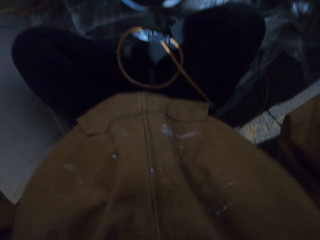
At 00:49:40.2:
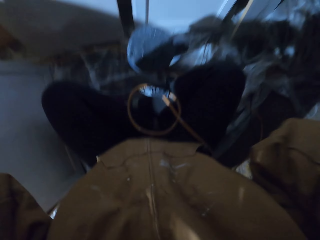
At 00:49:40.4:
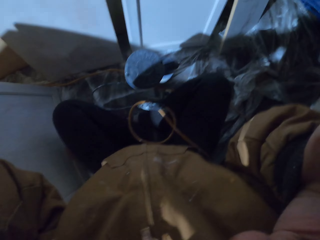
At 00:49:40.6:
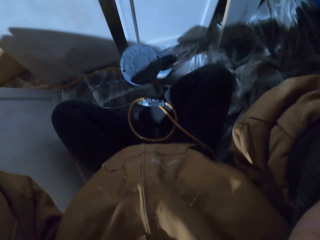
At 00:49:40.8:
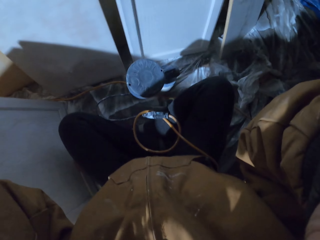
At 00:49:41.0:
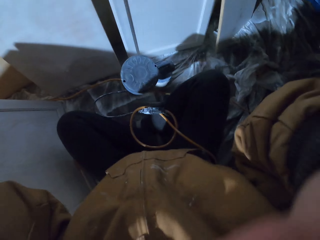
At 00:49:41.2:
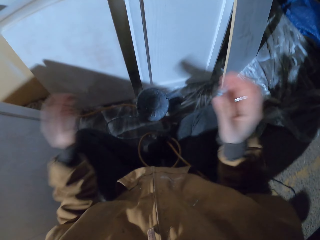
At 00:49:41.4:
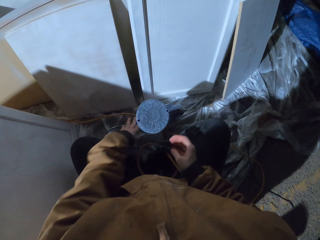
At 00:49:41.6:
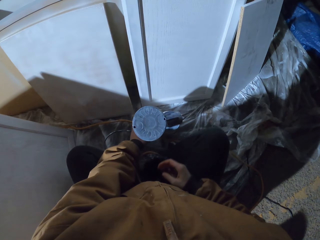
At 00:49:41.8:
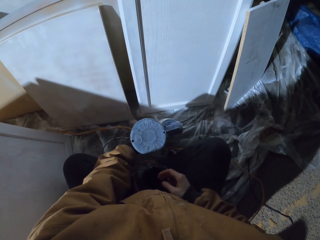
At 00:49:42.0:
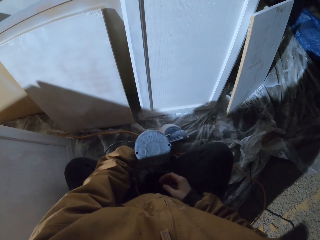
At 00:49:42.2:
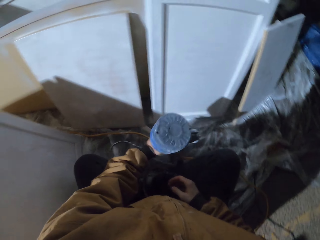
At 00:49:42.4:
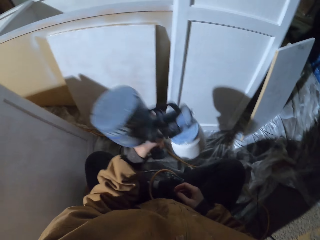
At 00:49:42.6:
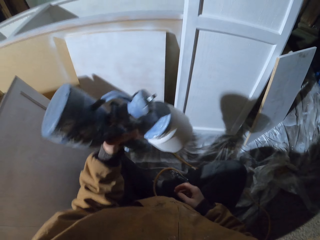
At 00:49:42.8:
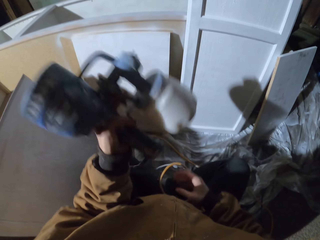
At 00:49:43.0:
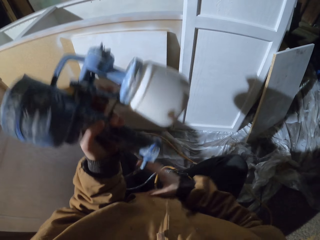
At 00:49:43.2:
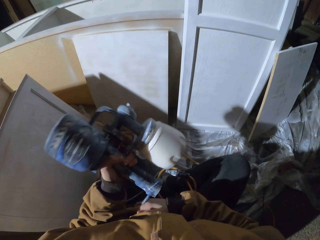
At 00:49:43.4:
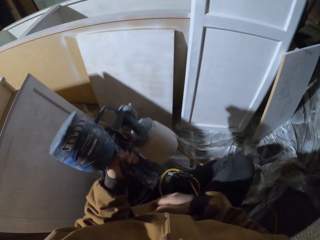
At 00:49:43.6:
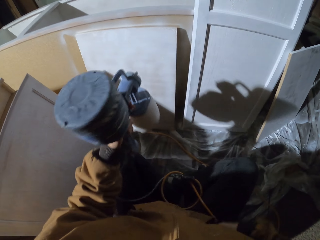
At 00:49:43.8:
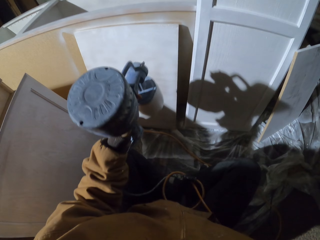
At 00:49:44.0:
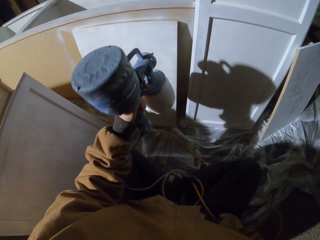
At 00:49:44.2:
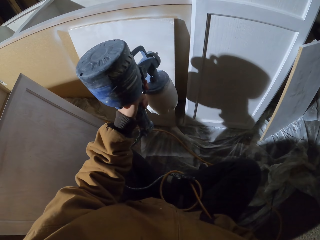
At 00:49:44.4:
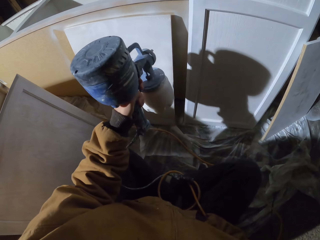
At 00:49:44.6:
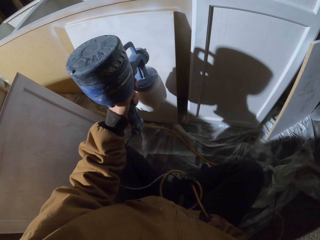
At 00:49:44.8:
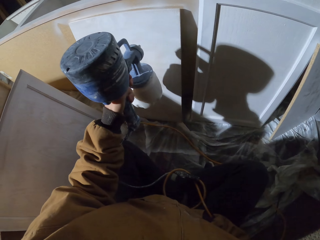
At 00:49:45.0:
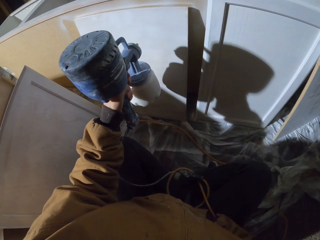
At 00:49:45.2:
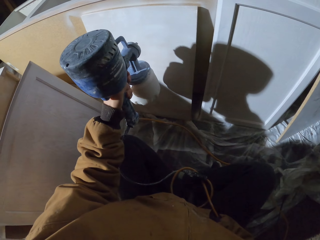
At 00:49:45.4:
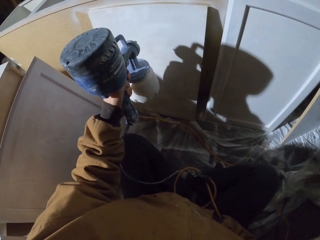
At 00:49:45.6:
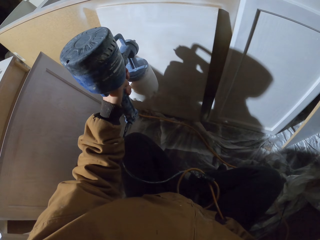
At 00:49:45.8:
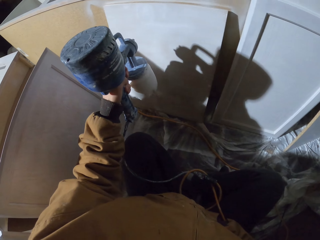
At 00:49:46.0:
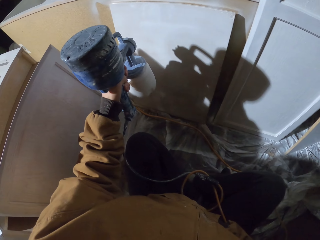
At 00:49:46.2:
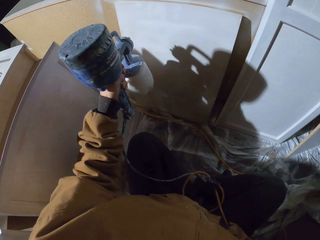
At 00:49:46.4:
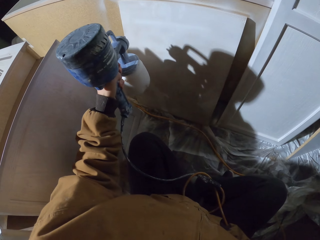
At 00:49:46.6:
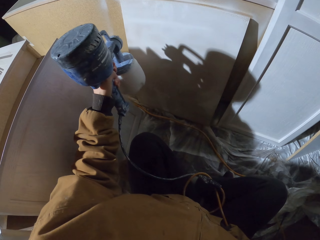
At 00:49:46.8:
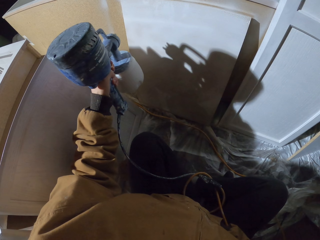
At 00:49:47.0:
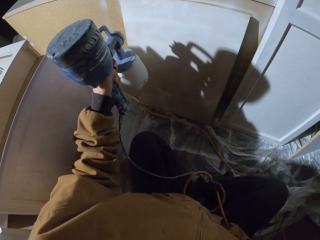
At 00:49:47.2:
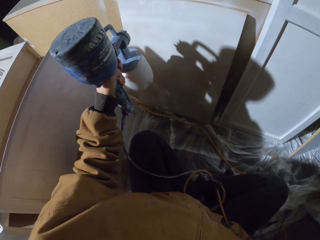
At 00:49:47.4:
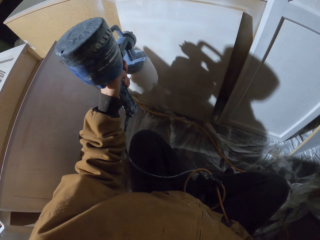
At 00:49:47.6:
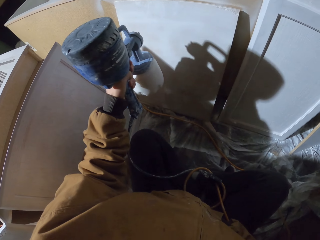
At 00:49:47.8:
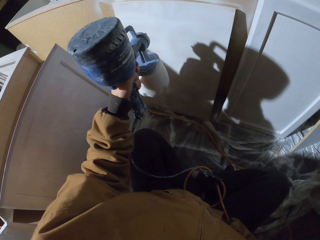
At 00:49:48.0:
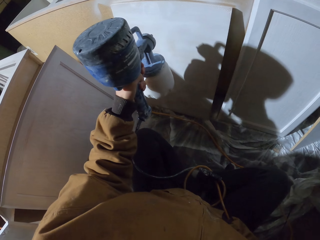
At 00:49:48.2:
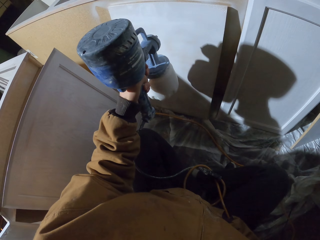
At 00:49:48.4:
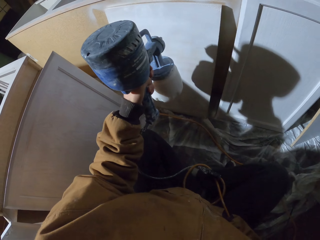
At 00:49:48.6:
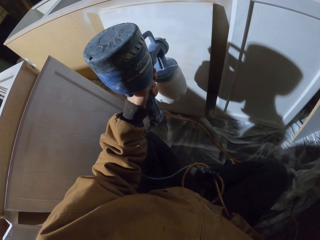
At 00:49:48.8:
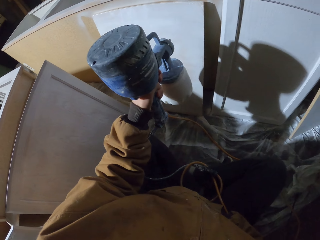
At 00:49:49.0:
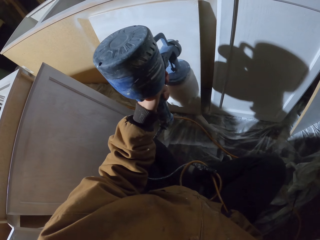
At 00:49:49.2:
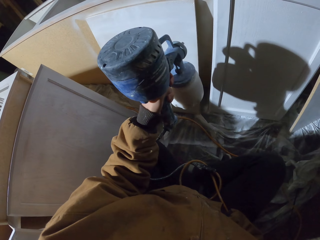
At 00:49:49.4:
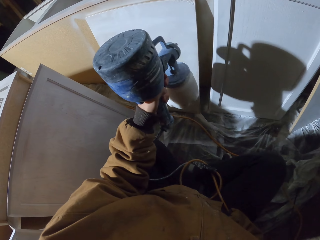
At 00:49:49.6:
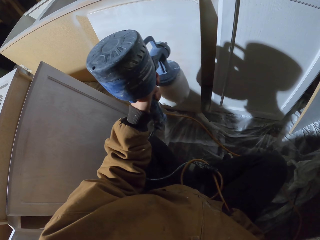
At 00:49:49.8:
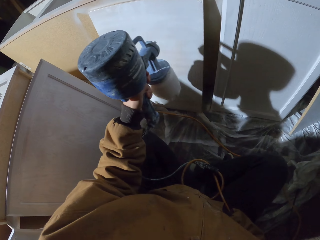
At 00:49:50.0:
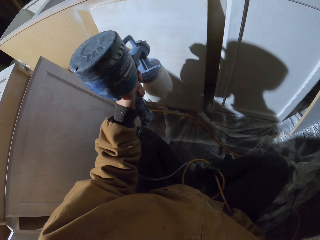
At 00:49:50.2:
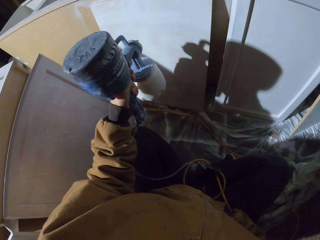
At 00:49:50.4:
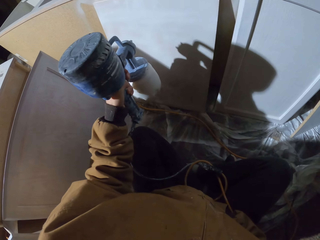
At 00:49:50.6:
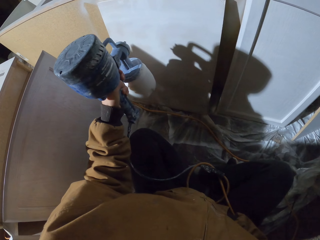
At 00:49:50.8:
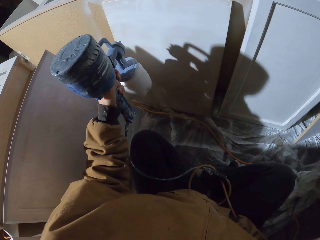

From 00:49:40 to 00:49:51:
The camera wearer picks up the spray gun. They spray the canvas board with paint. They spray the board.

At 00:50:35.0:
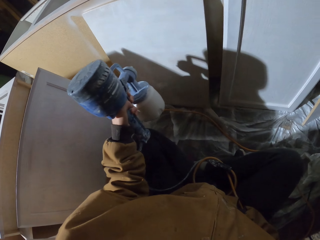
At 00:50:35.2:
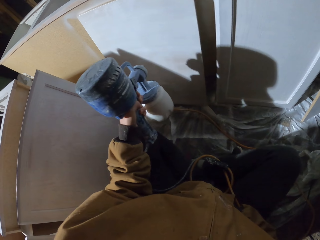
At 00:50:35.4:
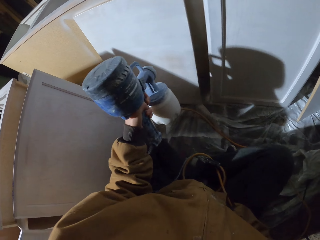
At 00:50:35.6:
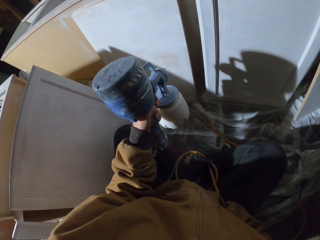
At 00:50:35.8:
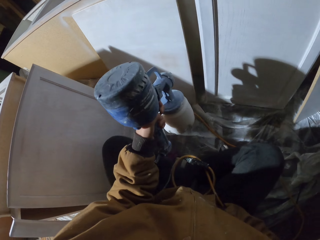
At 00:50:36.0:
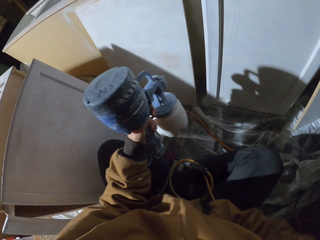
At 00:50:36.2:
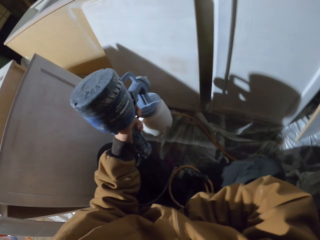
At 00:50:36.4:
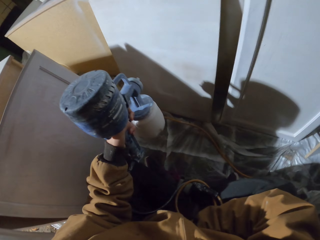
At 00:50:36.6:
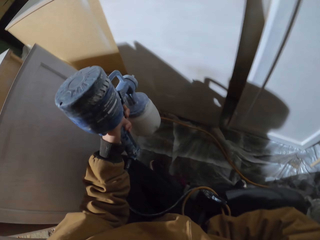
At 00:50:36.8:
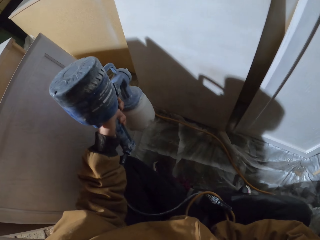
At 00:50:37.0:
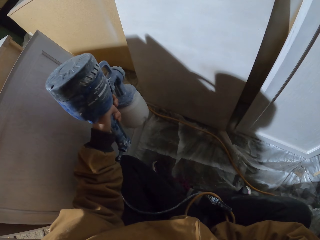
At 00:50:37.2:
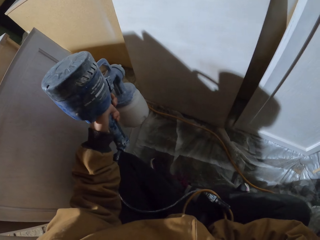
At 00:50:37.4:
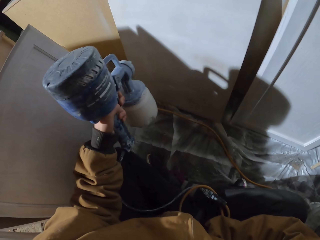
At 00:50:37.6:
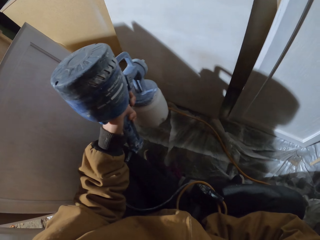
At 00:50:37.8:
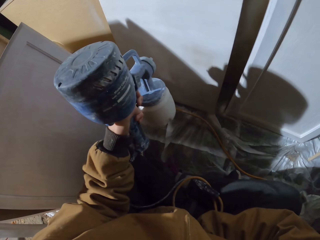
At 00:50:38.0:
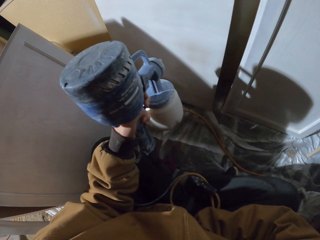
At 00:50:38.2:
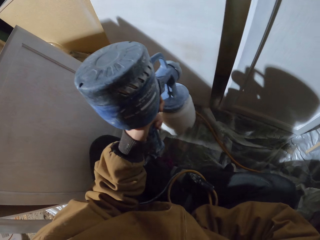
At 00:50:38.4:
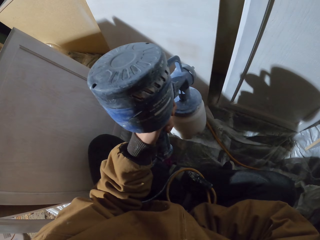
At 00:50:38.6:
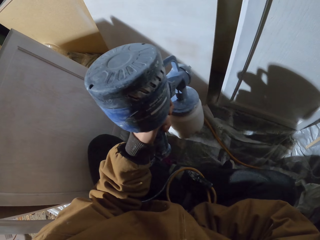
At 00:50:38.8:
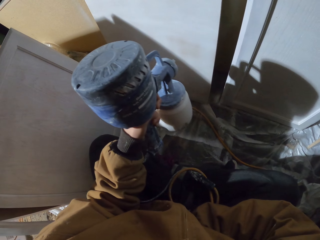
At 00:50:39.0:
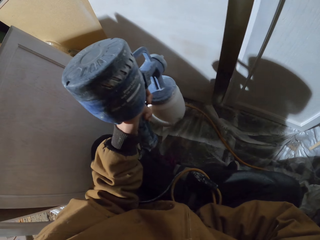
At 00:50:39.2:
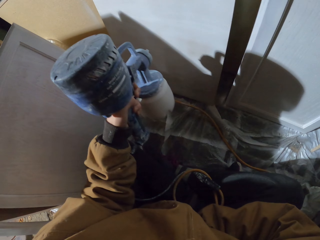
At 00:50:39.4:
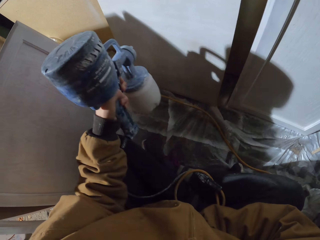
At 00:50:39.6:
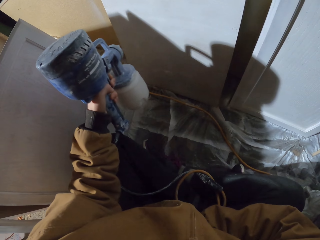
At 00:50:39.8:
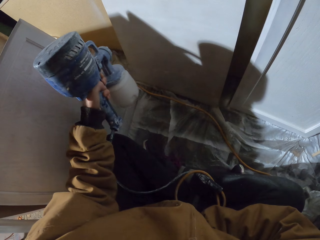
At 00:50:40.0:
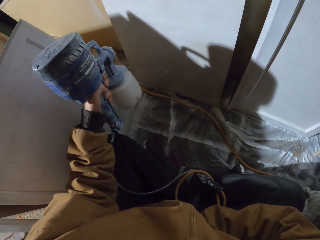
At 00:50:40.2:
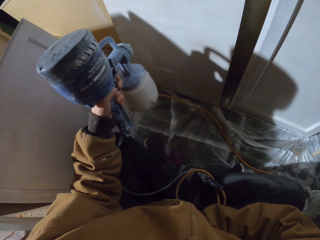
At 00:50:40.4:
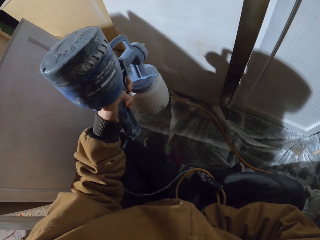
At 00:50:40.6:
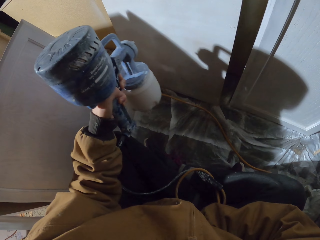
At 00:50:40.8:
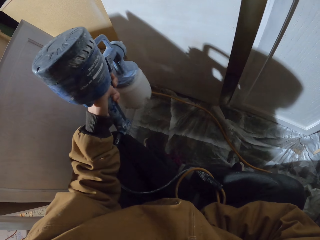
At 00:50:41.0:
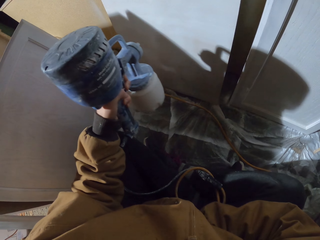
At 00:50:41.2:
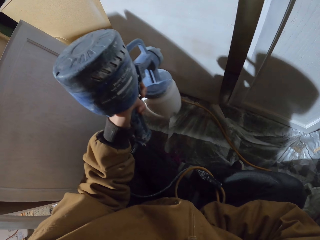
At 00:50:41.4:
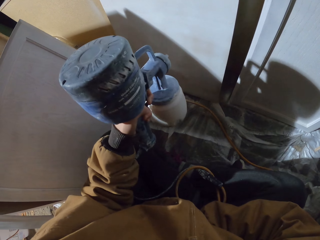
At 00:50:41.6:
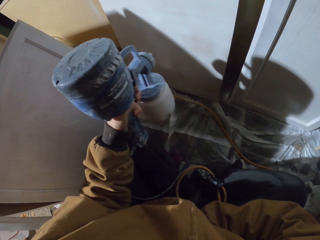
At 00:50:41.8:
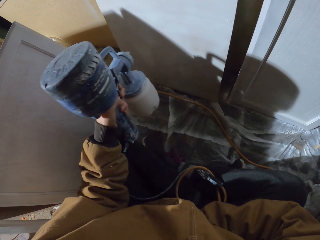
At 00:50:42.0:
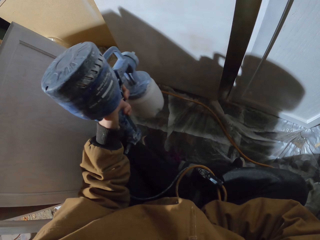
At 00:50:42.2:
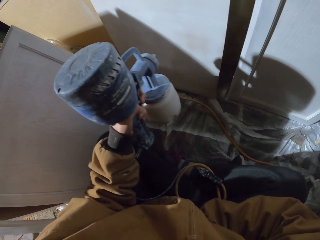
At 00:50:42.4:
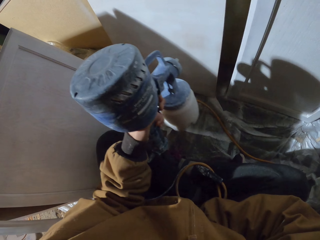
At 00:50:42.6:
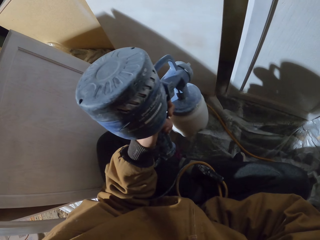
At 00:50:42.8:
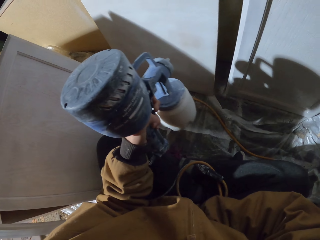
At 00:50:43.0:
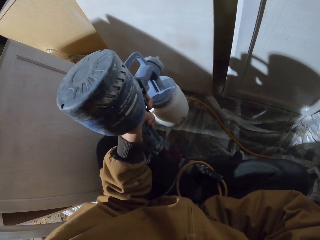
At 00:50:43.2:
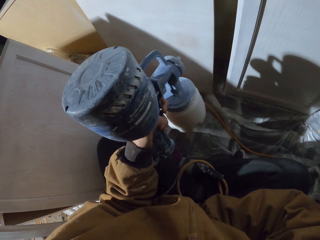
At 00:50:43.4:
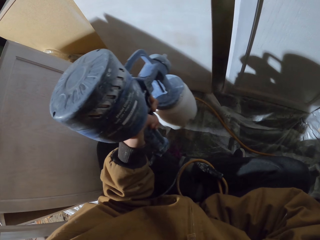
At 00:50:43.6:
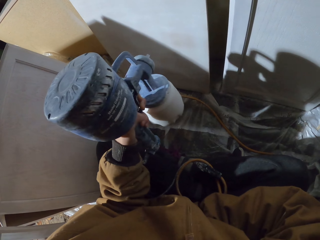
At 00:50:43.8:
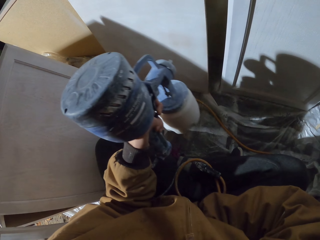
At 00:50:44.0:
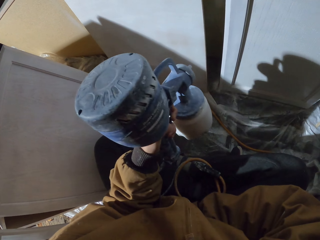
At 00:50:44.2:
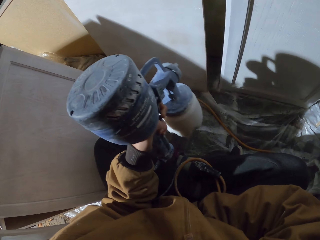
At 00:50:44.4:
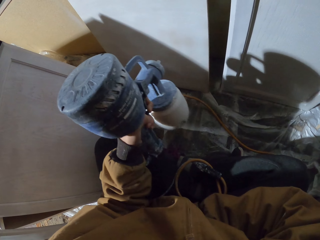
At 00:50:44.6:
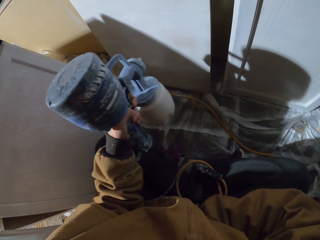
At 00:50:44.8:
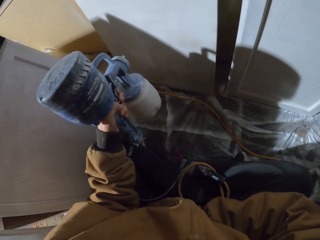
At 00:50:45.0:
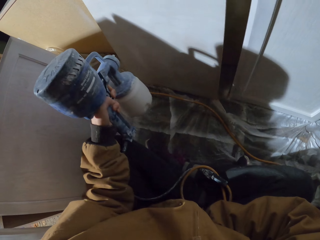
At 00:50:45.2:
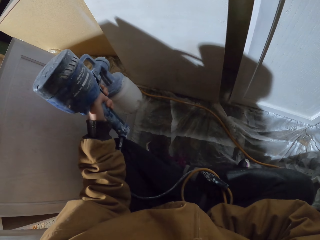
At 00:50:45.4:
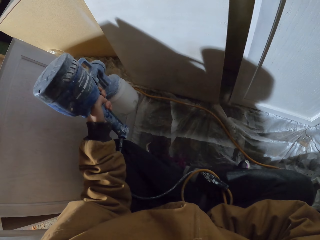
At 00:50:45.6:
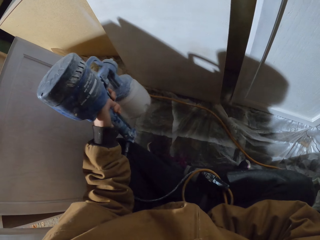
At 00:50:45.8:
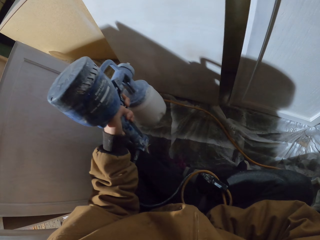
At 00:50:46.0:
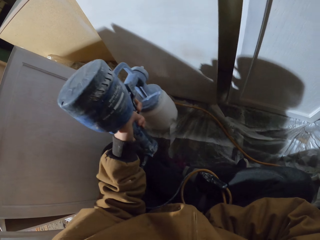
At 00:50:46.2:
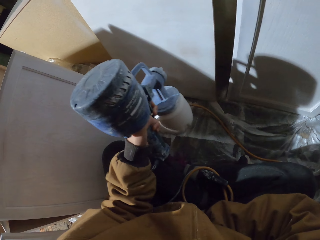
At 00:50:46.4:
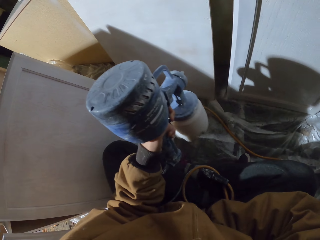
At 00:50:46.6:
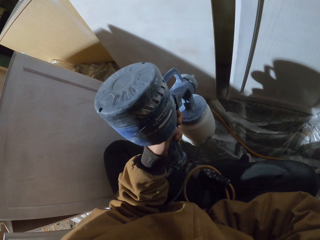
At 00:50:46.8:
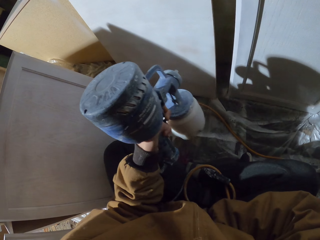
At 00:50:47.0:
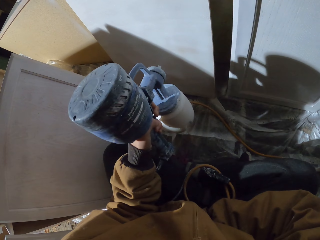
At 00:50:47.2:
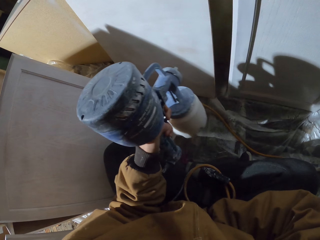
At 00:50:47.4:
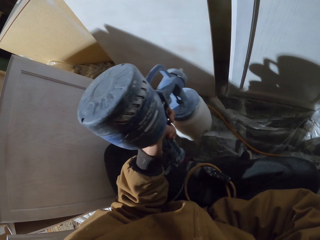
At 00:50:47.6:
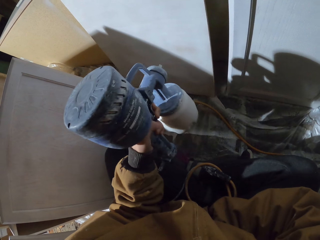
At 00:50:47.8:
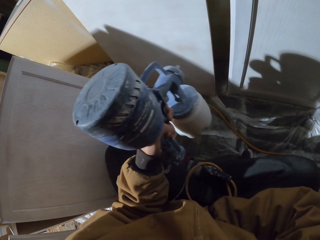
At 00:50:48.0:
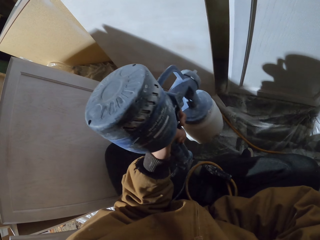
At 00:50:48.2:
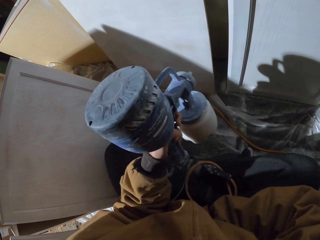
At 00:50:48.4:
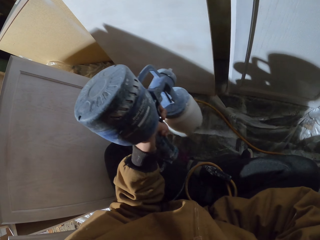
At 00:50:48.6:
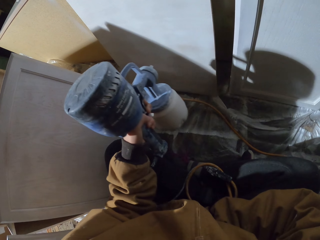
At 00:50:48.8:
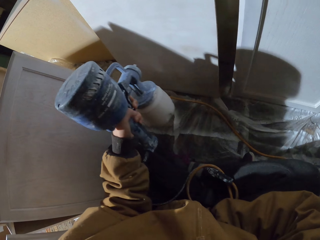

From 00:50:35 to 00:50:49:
The camera wearer sprays the wood and moves their hand. They spray the wood again.
